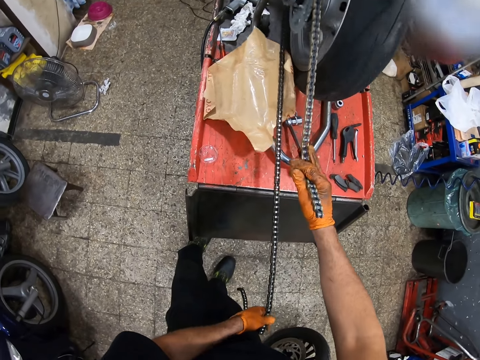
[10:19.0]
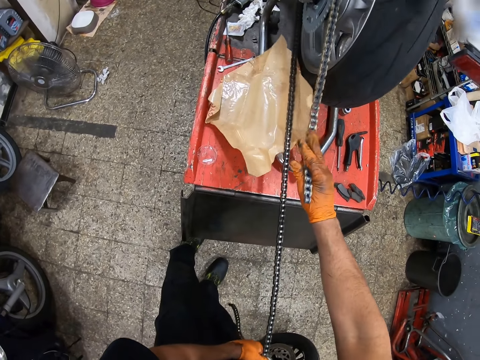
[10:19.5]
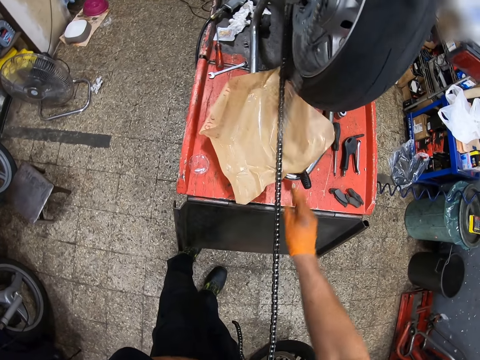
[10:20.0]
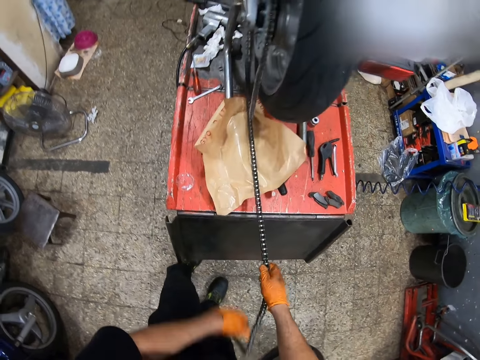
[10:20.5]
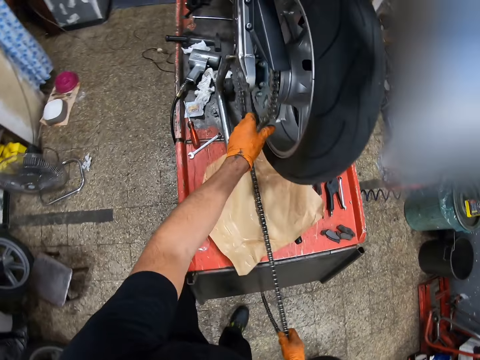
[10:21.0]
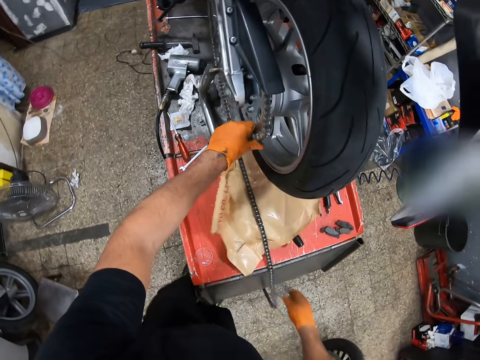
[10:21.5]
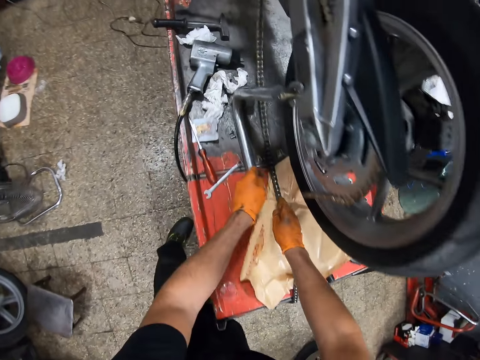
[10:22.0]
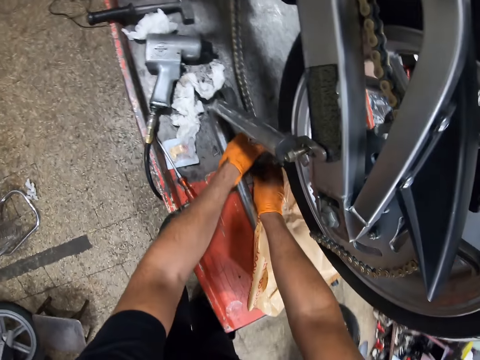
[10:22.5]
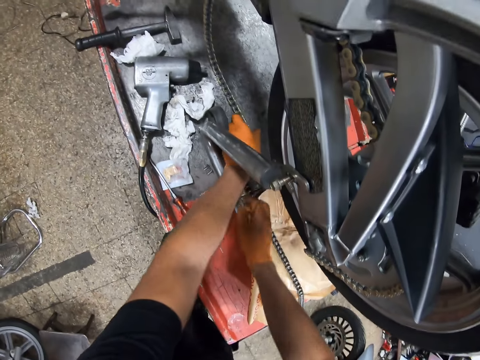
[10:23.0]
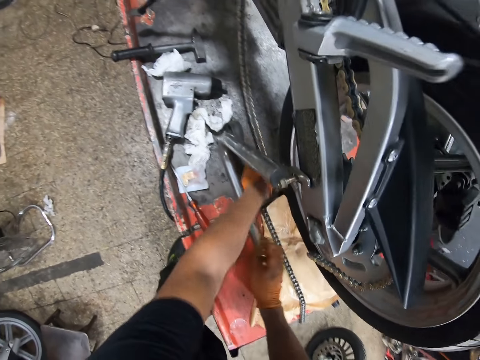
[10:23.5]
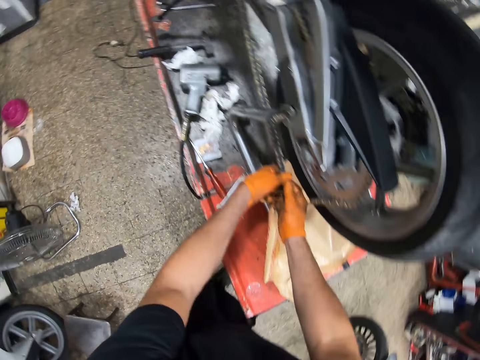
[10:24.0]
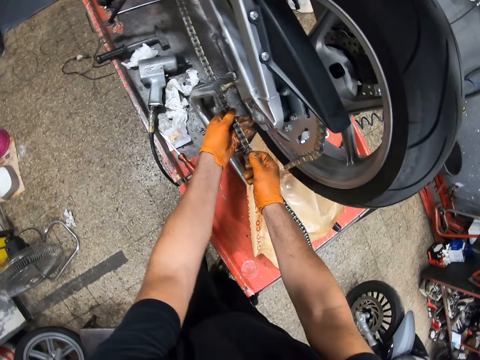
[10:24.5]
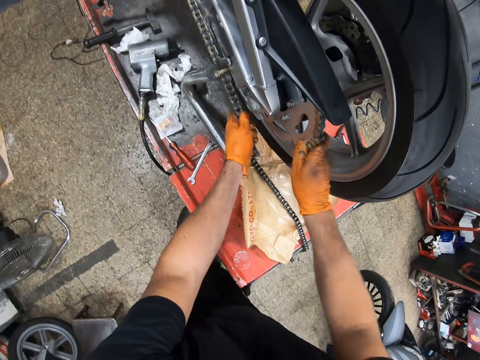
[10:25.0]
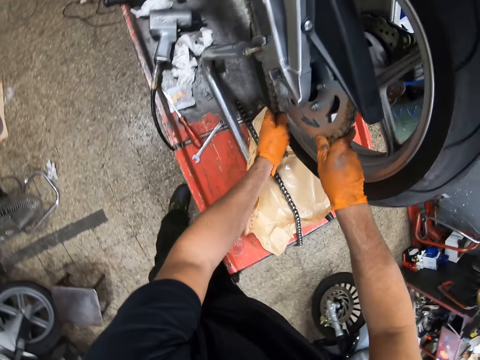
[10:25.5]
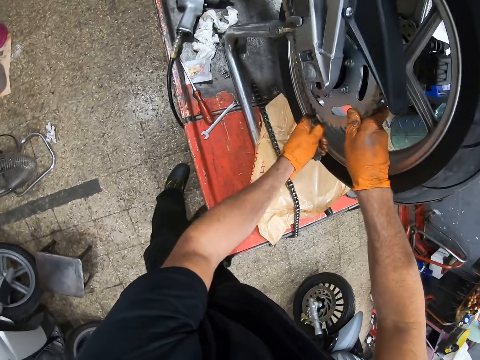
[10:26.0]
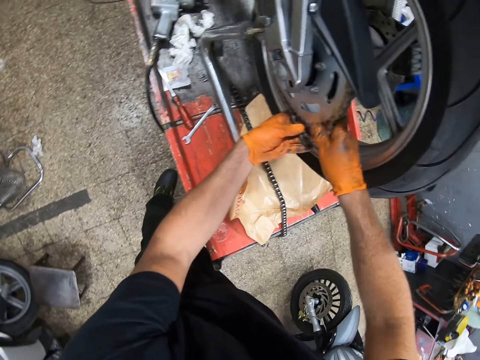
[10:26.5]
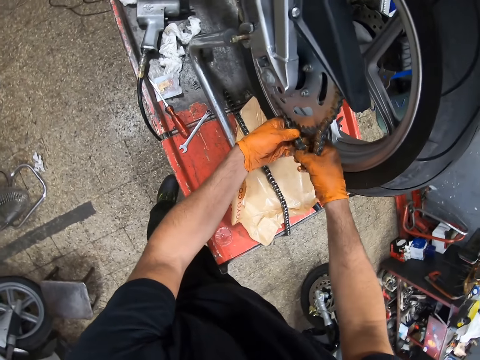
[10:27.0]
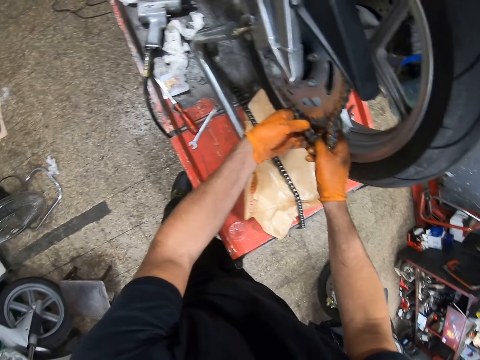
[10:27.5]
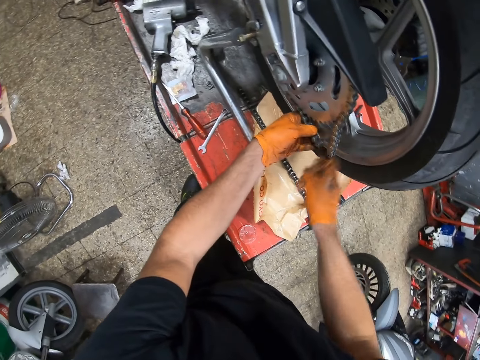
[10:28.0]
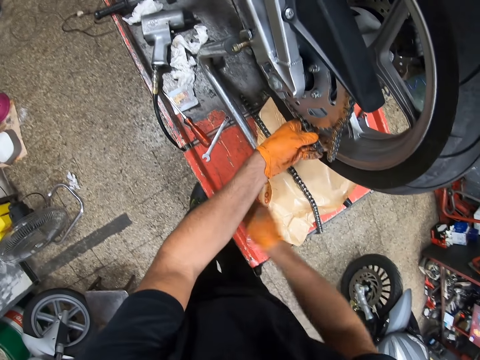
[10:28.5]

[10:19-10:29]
The camera wearer releases the motorcycle chain. They pick up the motorcycle chain. They attach the sprocket chain to the motorcycle sprocket with both gloved hands.

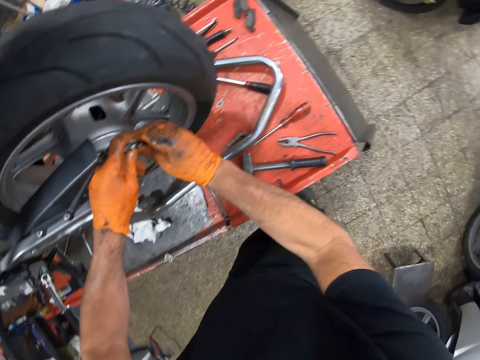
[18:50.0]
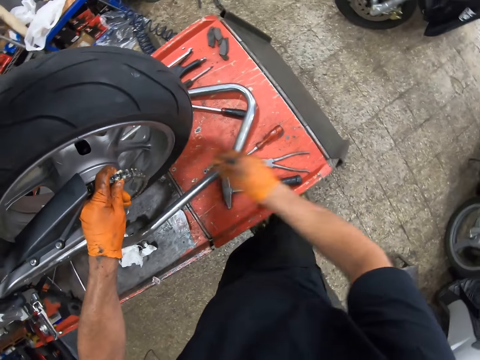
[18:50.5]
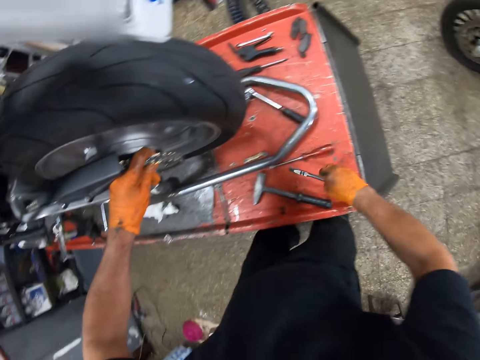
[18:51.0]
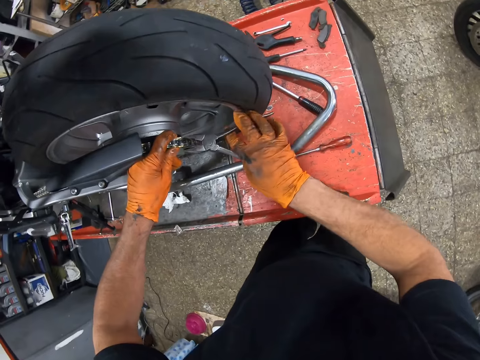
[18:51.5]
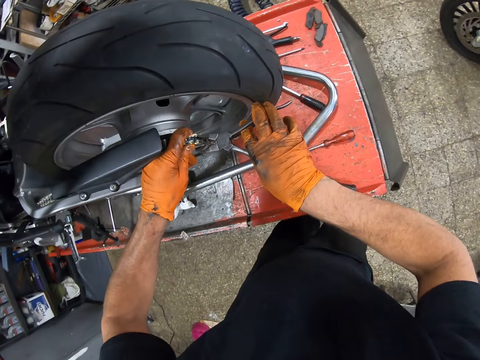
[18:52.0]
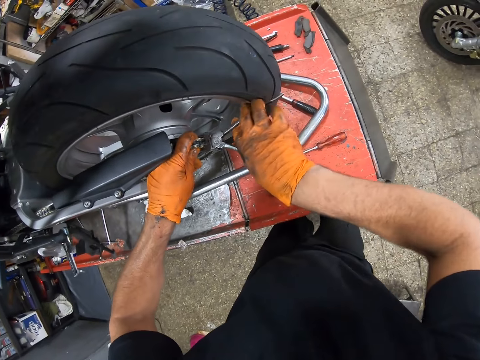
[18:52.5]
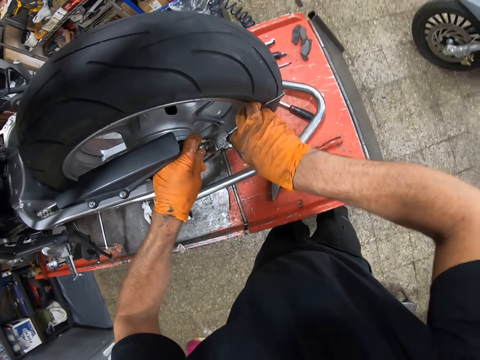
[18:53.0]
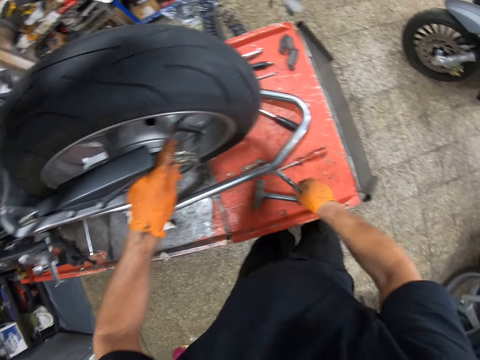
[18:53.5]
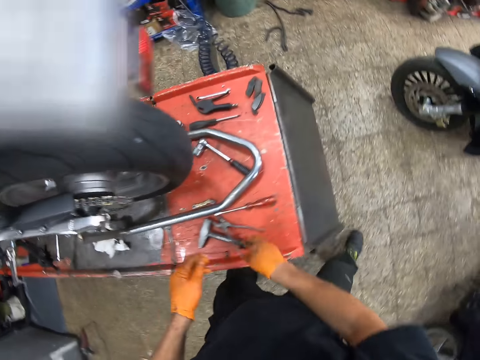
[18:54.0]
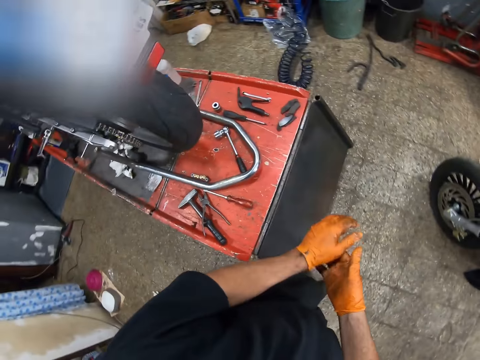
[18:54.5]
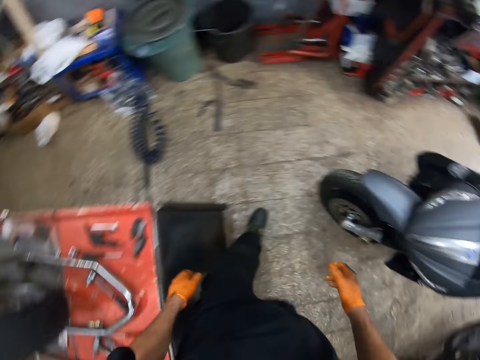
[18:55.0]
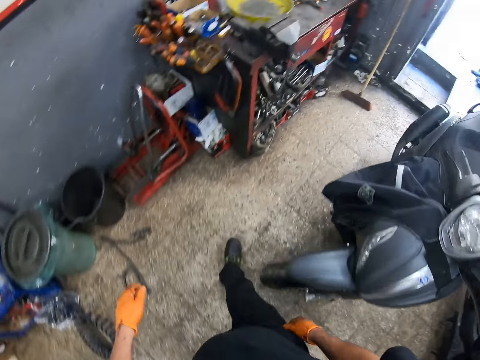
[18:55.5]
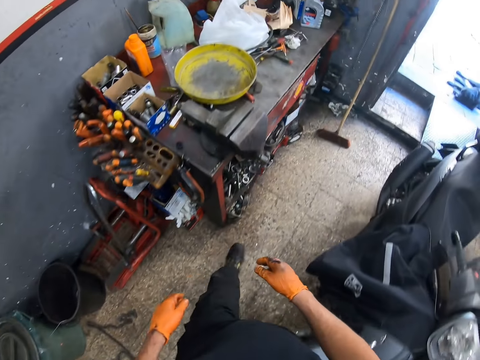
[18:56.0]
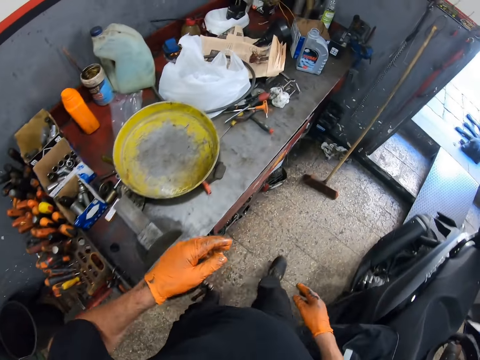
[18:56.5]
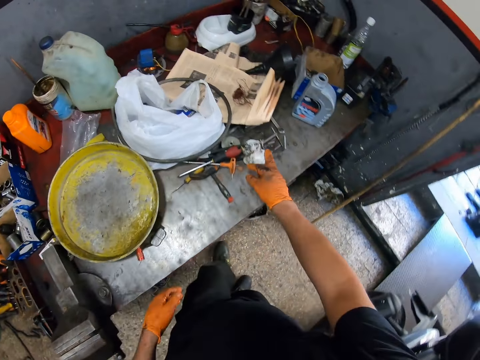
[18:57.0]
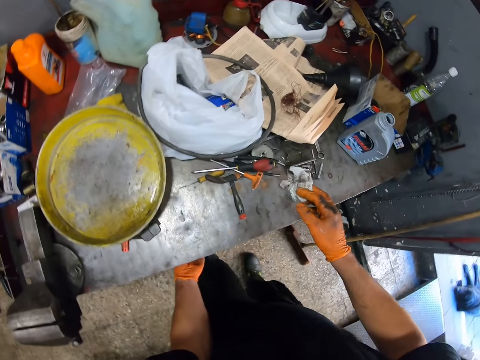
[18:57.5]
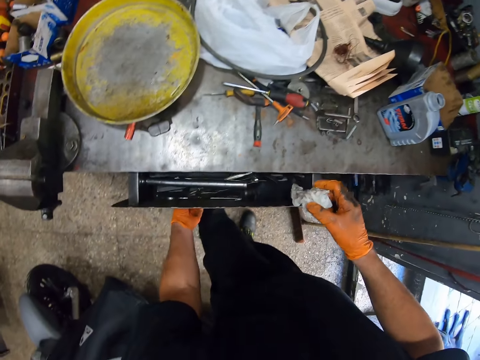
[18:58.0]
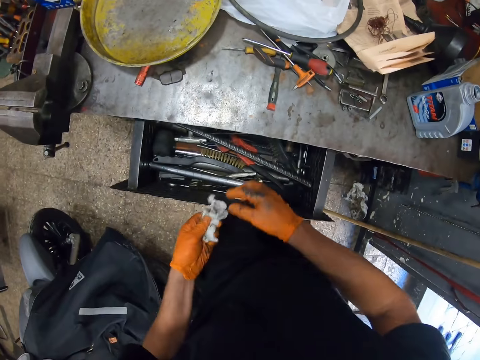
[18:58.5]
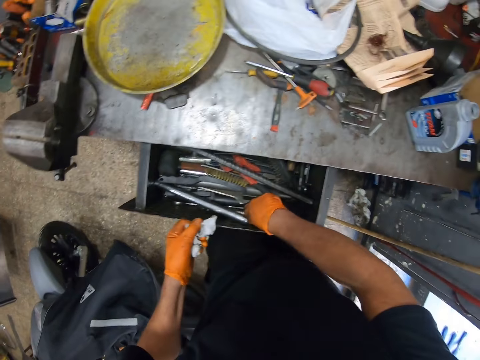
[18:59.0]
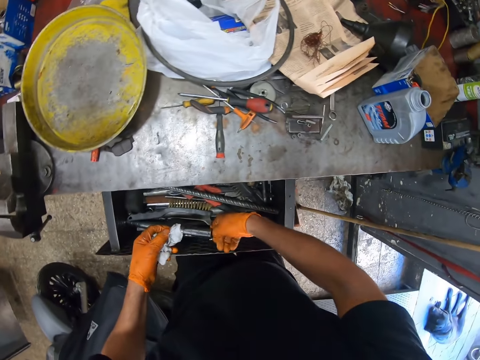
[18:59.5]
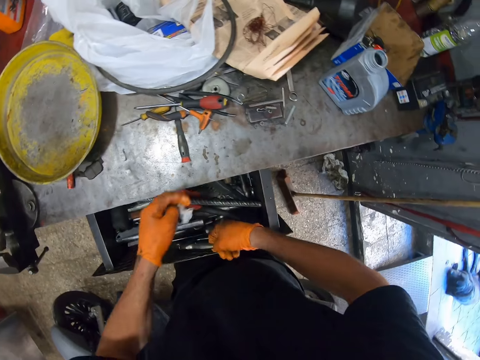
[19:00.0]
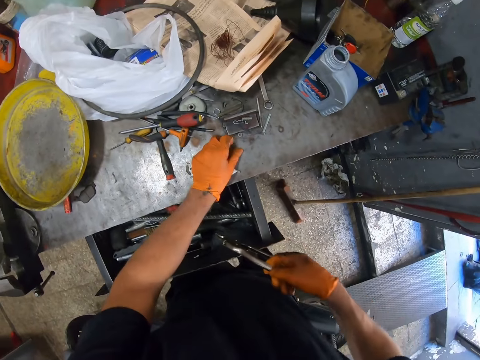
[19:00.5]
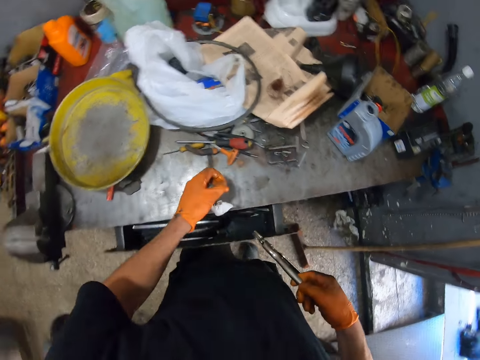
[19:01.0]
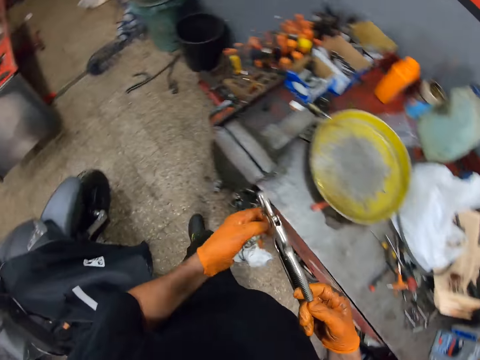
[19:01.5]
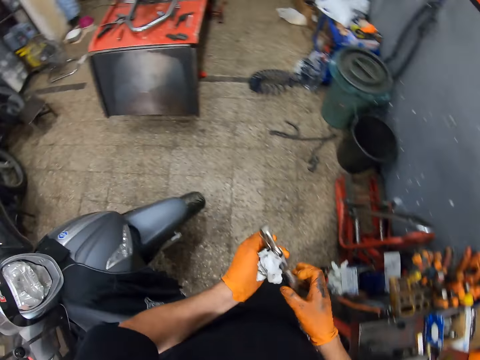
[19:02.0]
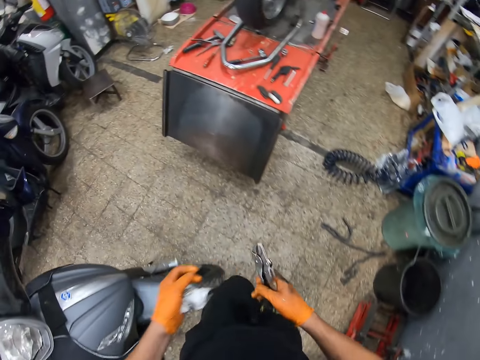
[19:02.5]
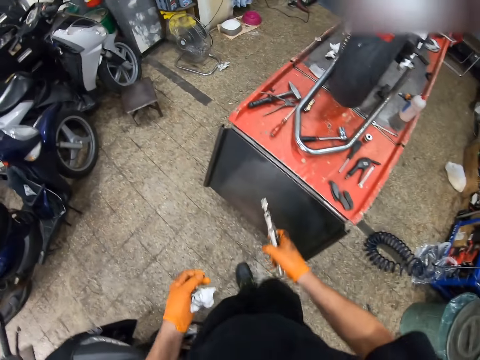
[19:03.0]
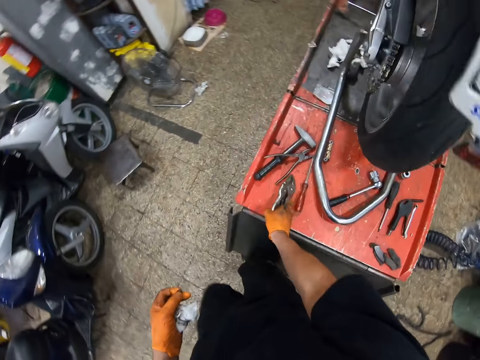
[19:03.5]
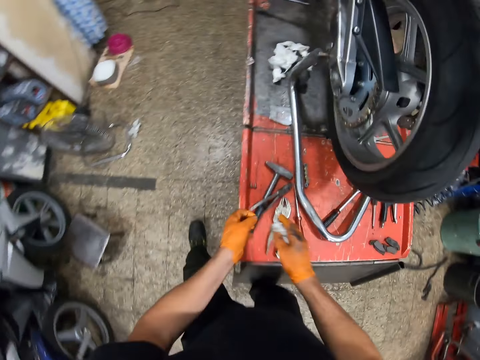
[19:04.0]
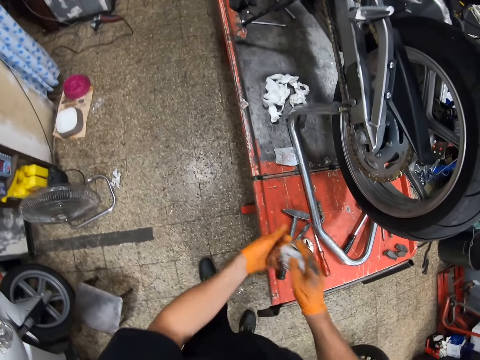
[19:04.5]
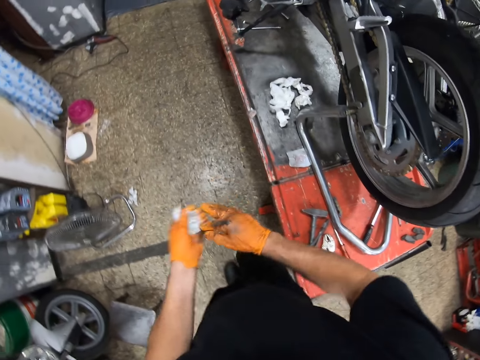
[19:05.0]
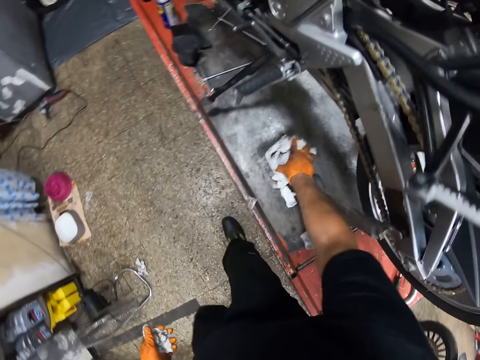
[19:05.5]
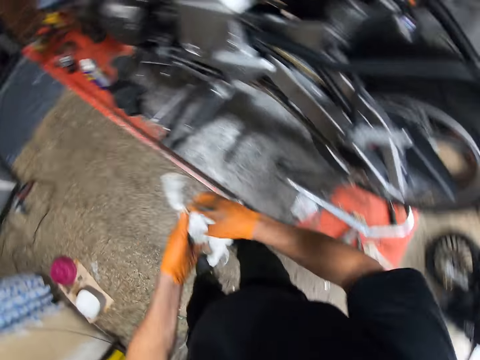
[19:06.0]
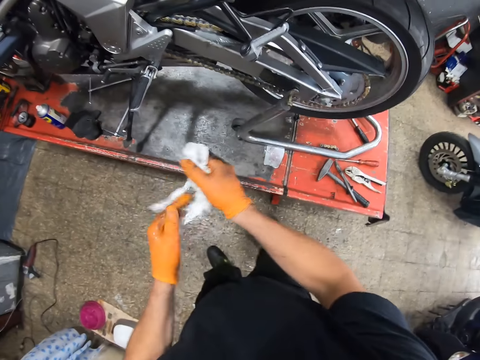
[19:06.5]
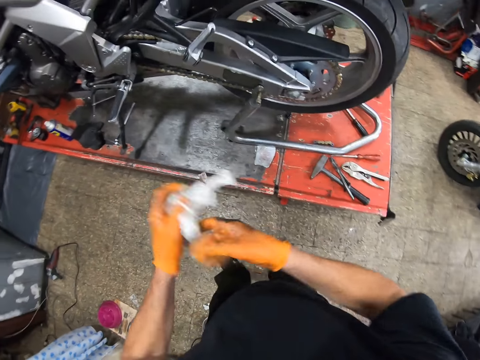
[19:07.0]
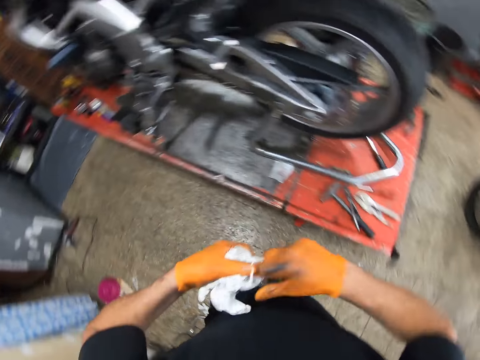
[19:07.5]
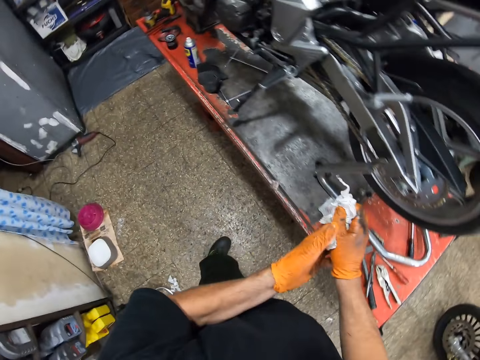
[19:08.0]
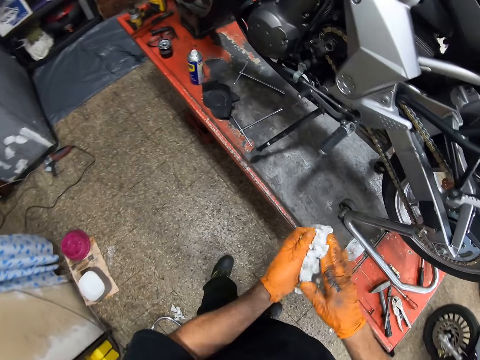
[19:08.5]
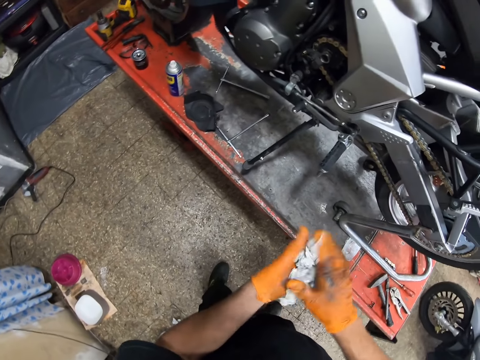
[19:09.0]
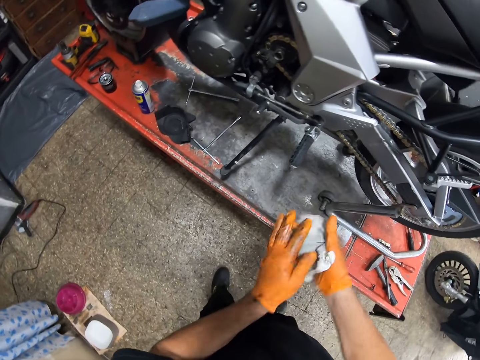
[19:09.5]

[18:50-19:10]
The camera wearer picks up pliers from the workbench with his right gloved hand. He screws the motorcycle sprocket with the pliers in his right gloved hand. He presses the motorcycle chain with the pliers. He drops the pliers on the workbench with his right gloved hand. He walks towards the workbench. He picks up a cloth from the workbench with his right gloved hand. He opens the workbench drawer or cabinet drawer with his left gloved hand. He passes the cloth from his right gloved hand to his left gloved hand. He picks up locking pliers from the workbench drawer with his right gloved hand. He picks up a bolt from the workbench with his left gloved hand. He closes the cabinet drawer. He holds the locking pliers with both gloved hands and walks towards the workbench. He drops the locking pliers on the workbench with his right gloved hand. He passes the cloth from his left gloved hand to his right gloved hand. He passes the cloth from his right gloved hand to his left gloved hand. He picks up a tissue from the workbench with his right gloved hand. He passes the tissue from his right gloved hand to his left gloved hand. He cleans both gloved hands with the tissue.
